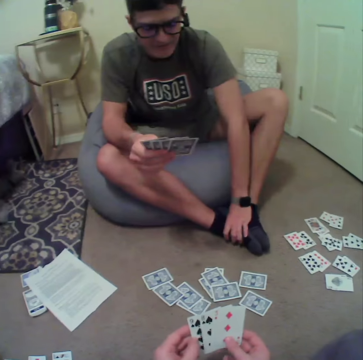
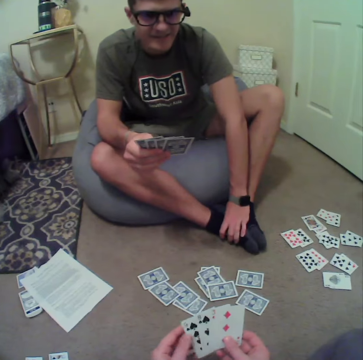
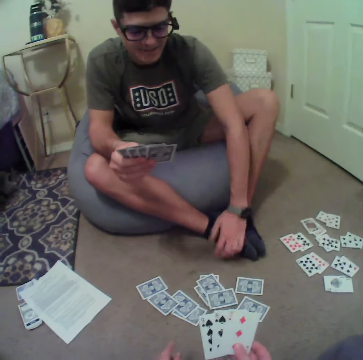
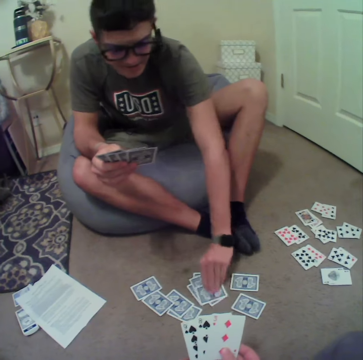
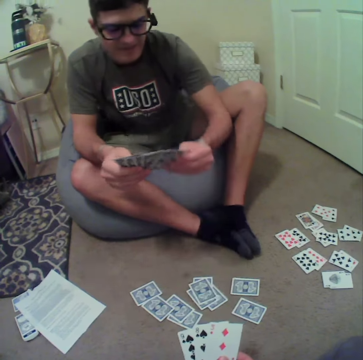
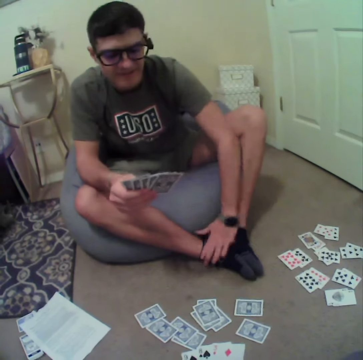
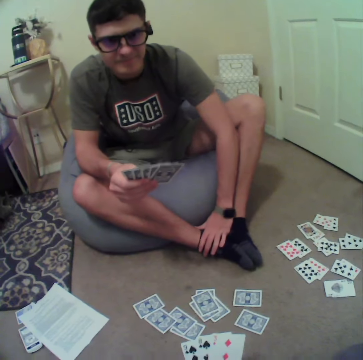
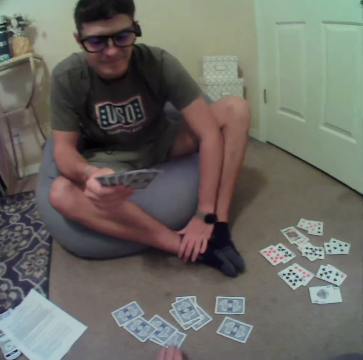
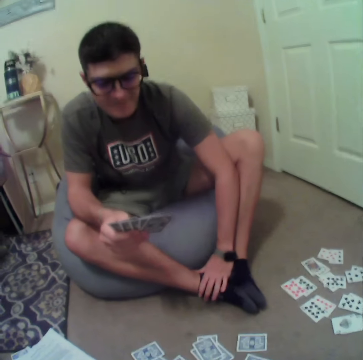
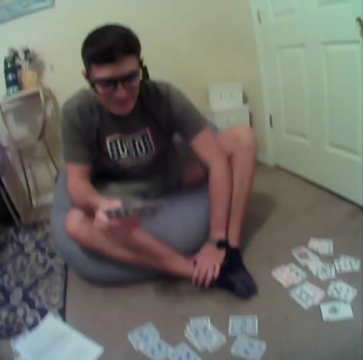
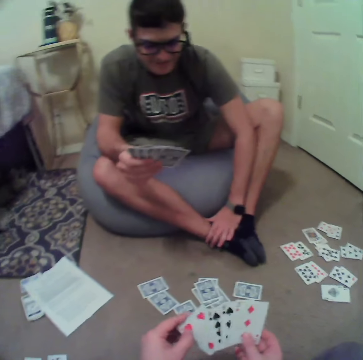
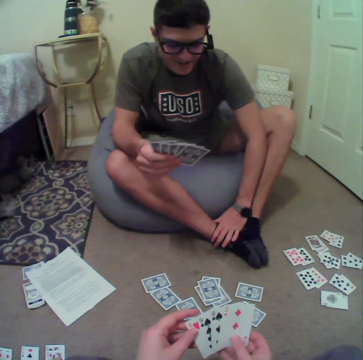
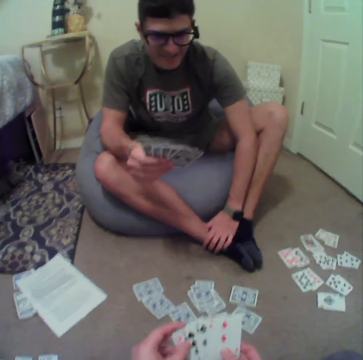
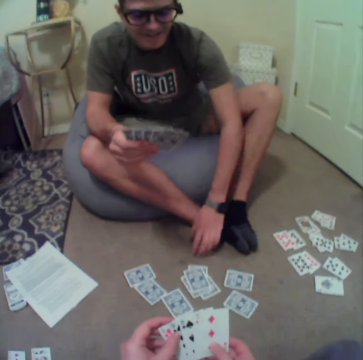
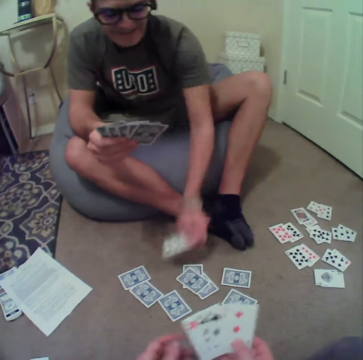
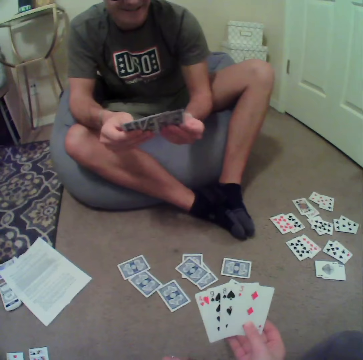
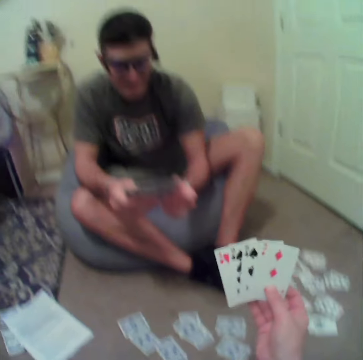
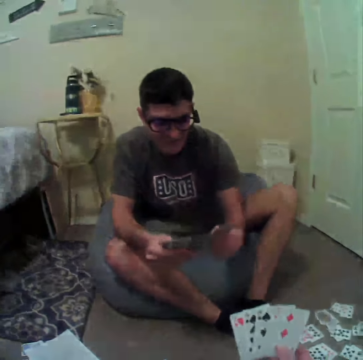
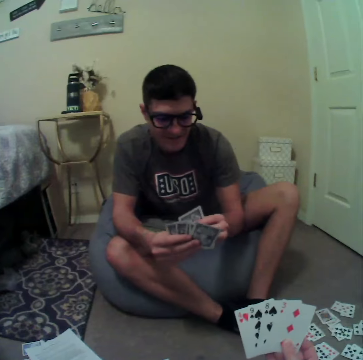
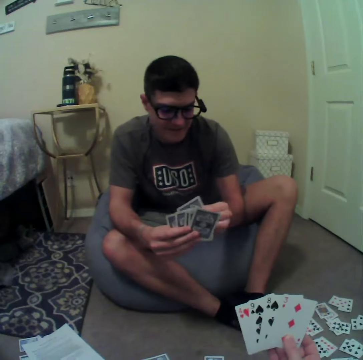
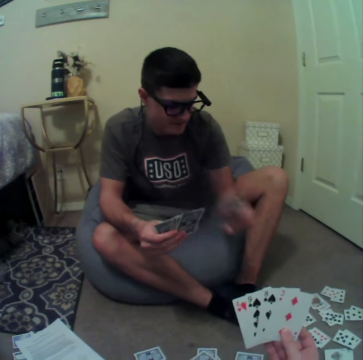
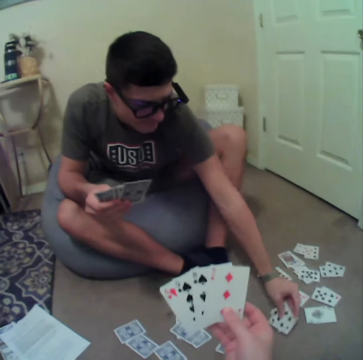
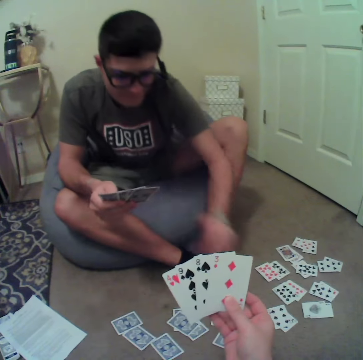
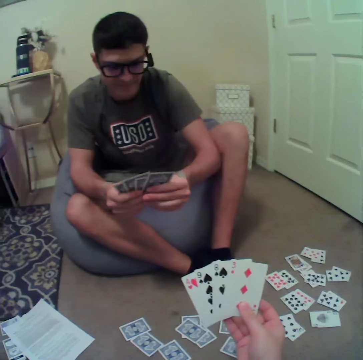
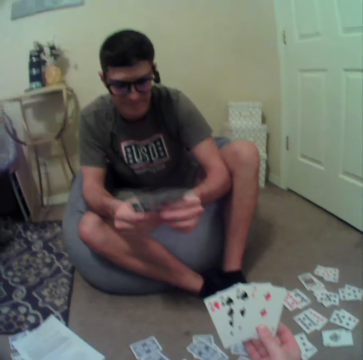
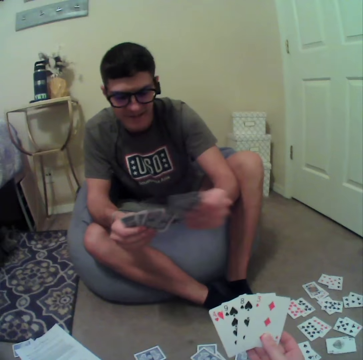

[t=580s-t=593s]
A man picks up a card. The camera wearer picks the card from the floor. They talk to the man. The man picks the card from the floor and drops the card on the floor.

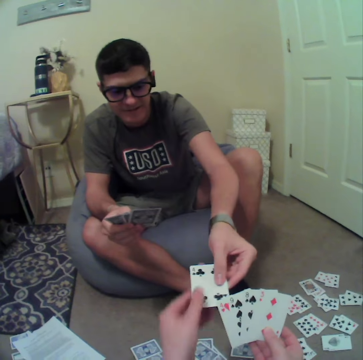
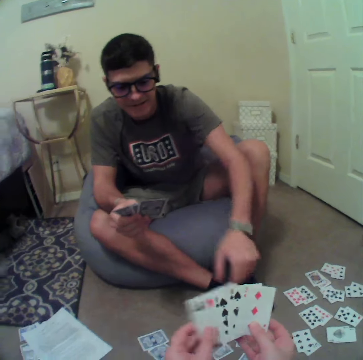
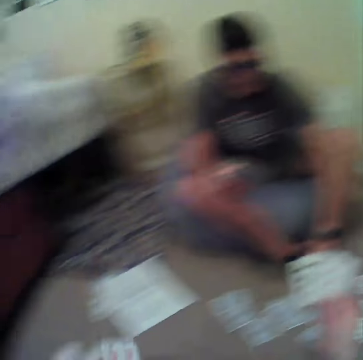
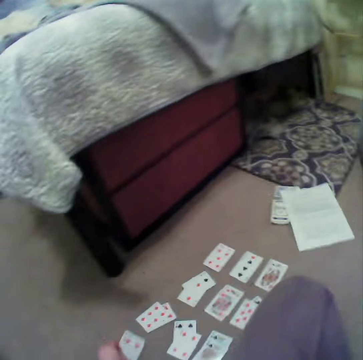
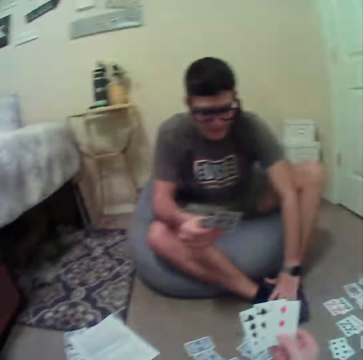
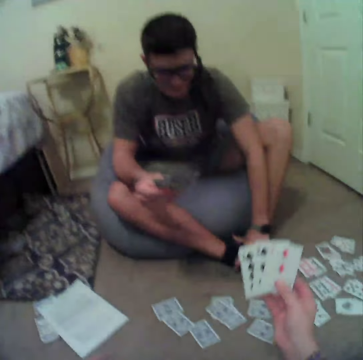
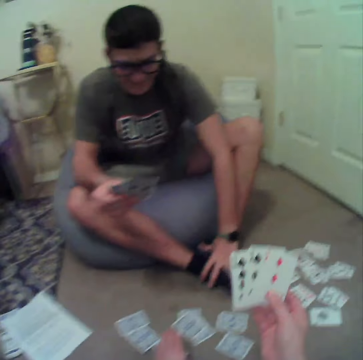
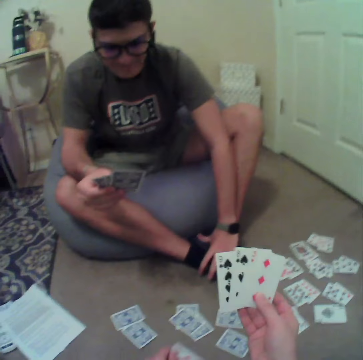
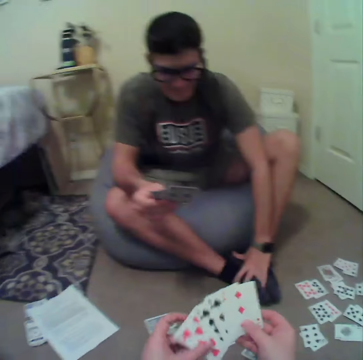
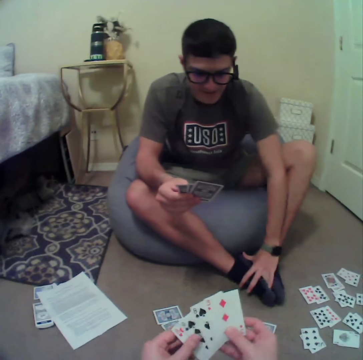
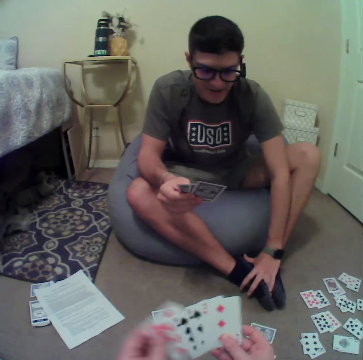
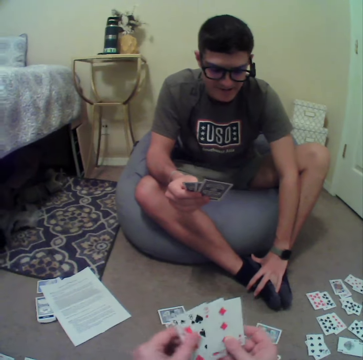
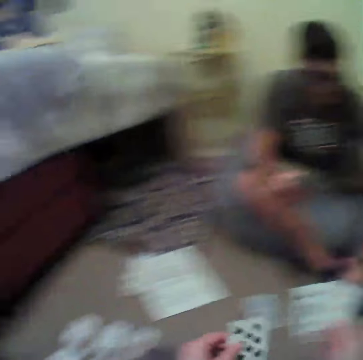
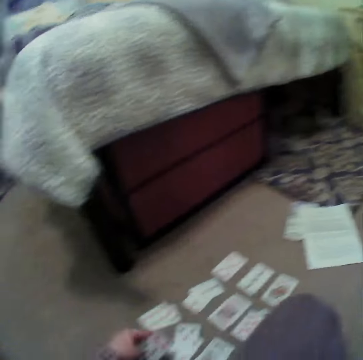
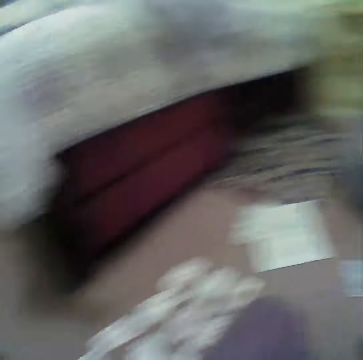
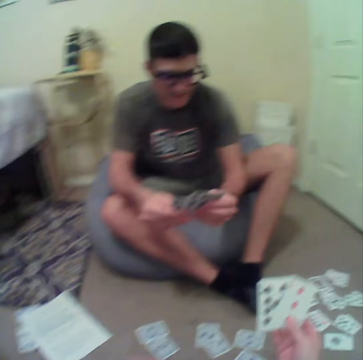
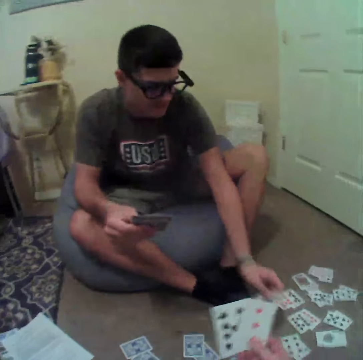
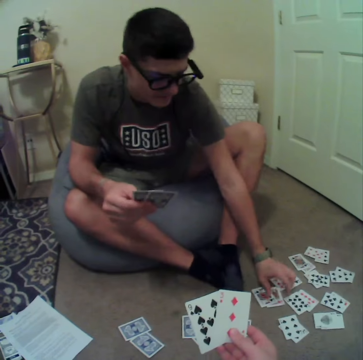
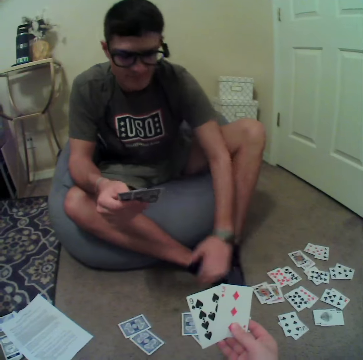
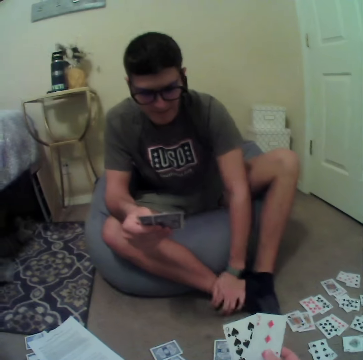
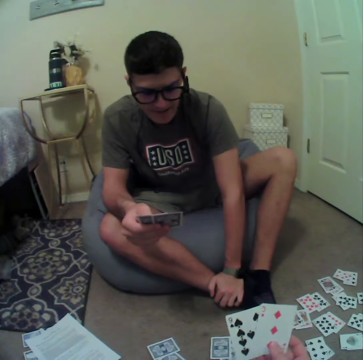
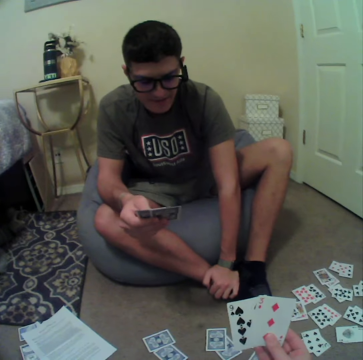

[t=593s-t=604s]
The camera wearer takes a card from a man. The man hands the card to the camera wearer. The camera wearer drops the card on the floor. They pick up the card. They align the cards on the hands. They put the card down. The man drops the cards on the floor.

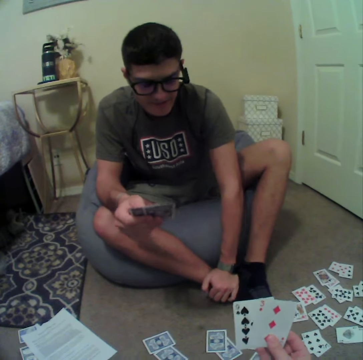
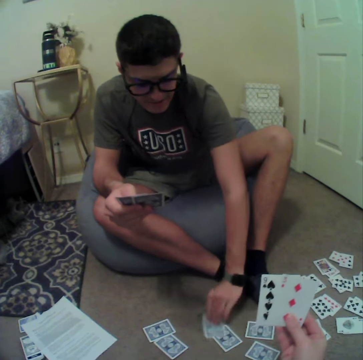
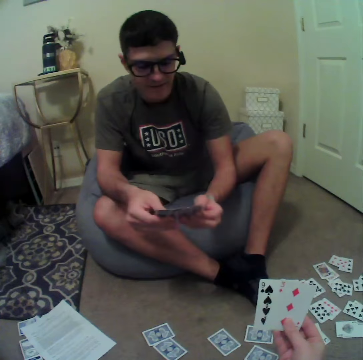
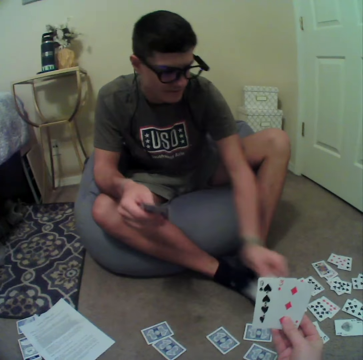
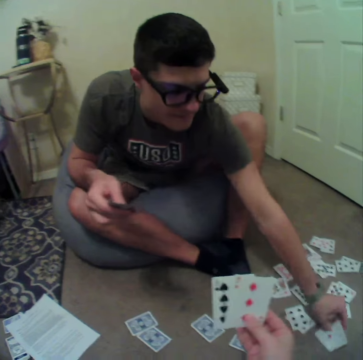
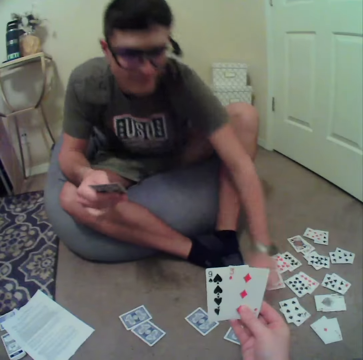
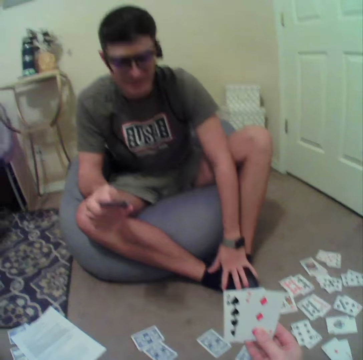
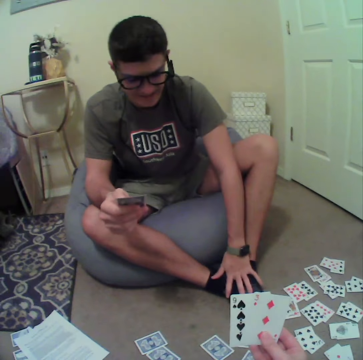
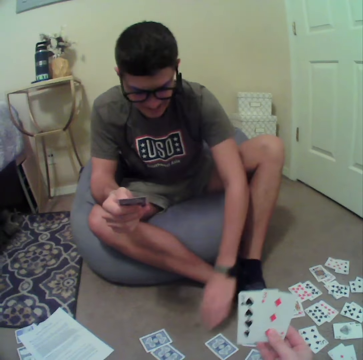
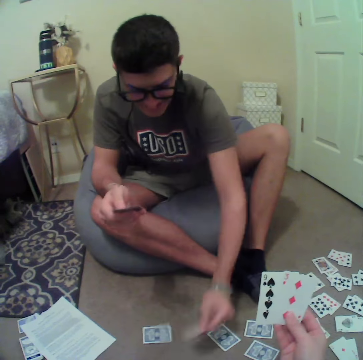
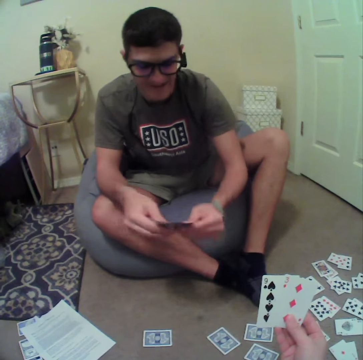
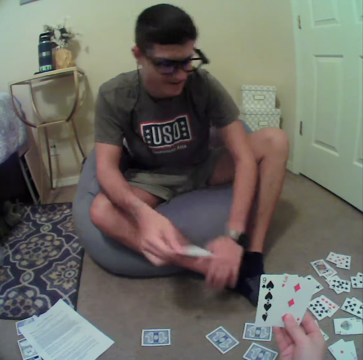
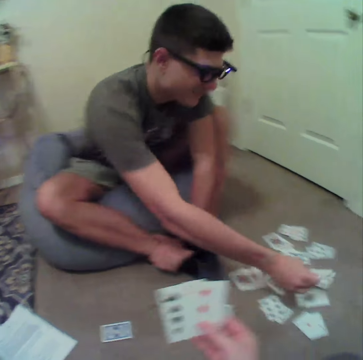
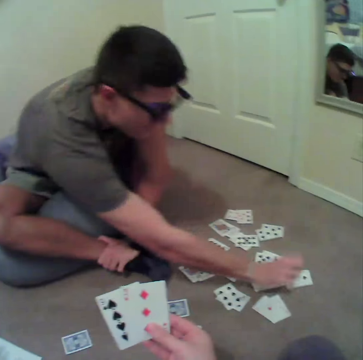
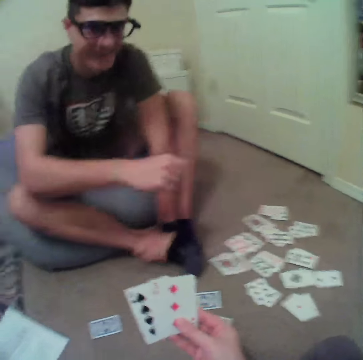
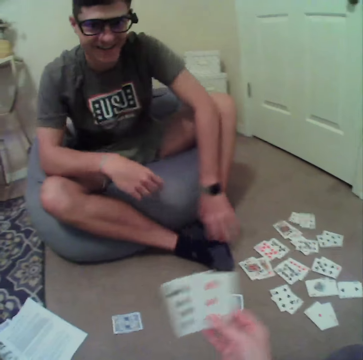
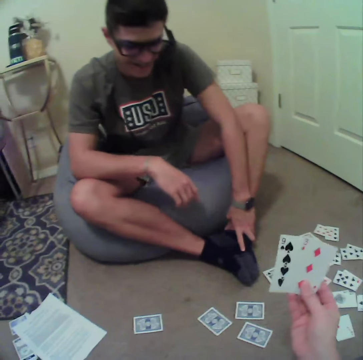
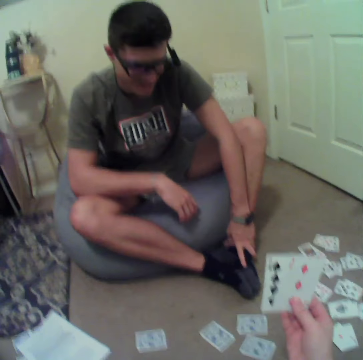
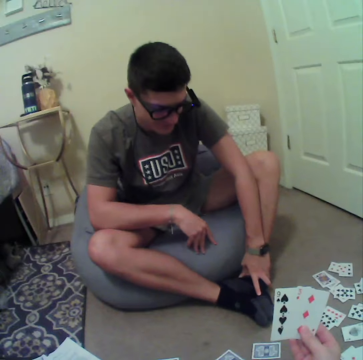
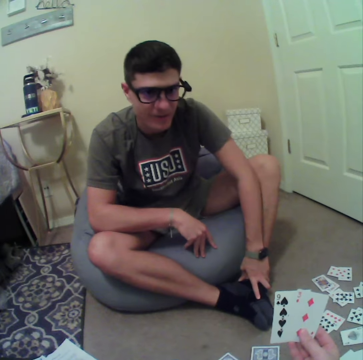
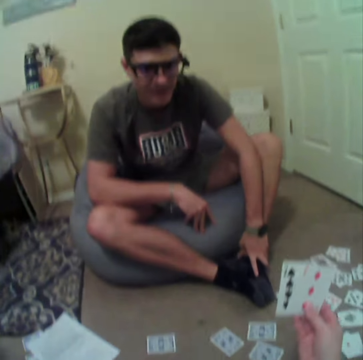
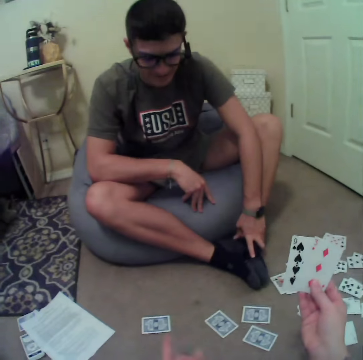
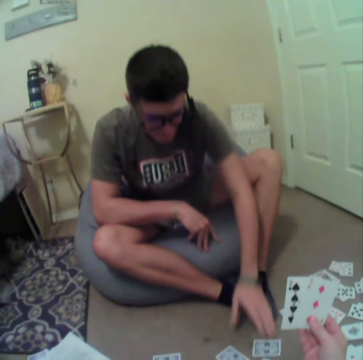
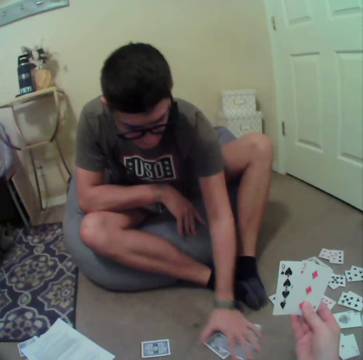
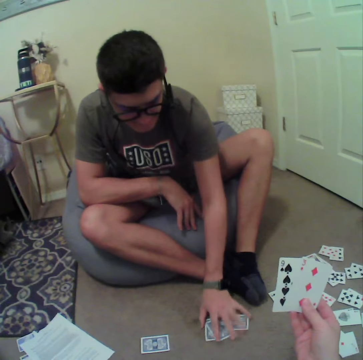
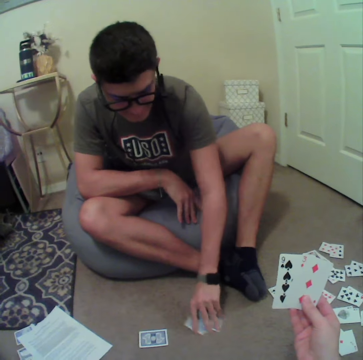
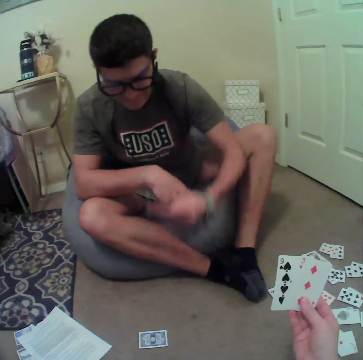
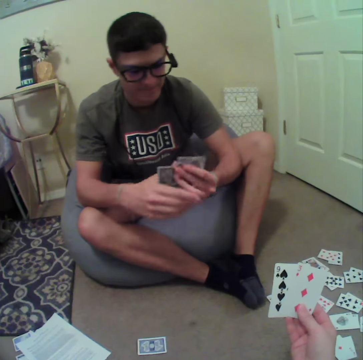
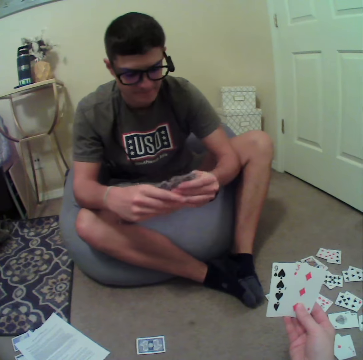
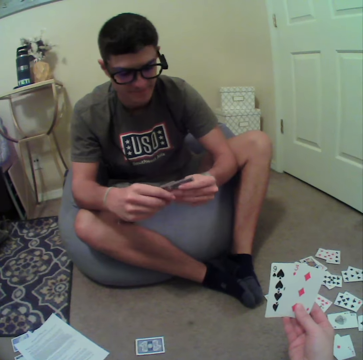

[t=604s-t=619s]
A man picks the card from the floor. The man drops the card on the floor. The man picks the card from the floor and drops the cards on the floor. The camera wearer talks to the man. They stare at the cards. The man picks the cards from the floor.
